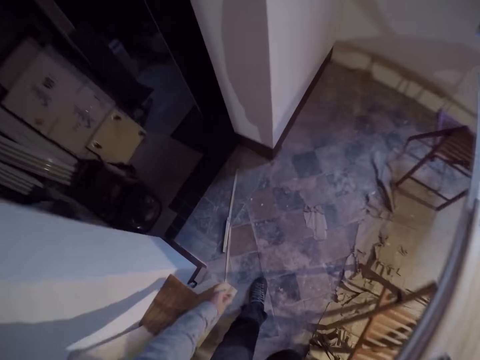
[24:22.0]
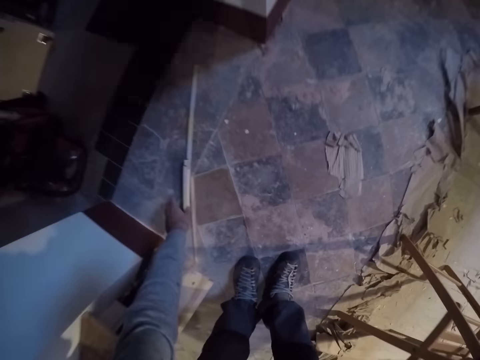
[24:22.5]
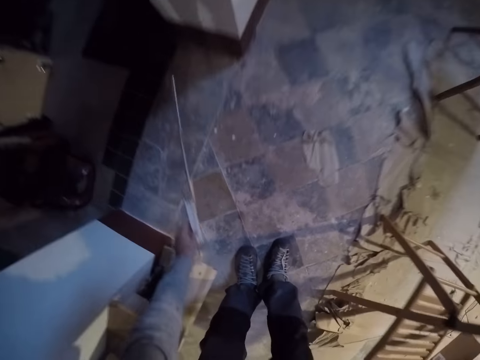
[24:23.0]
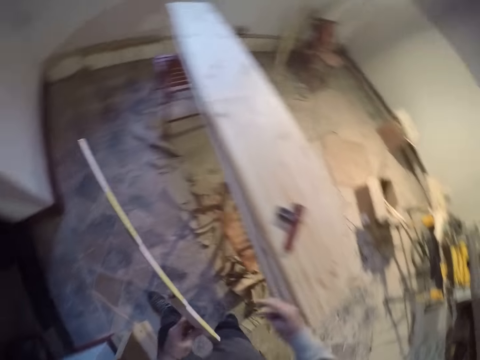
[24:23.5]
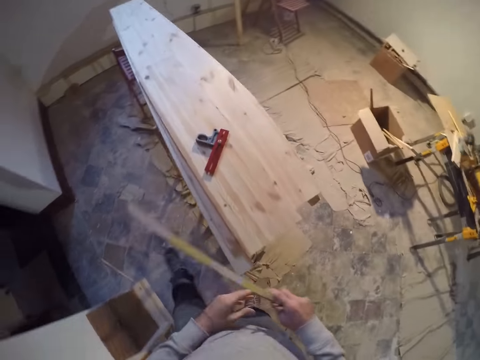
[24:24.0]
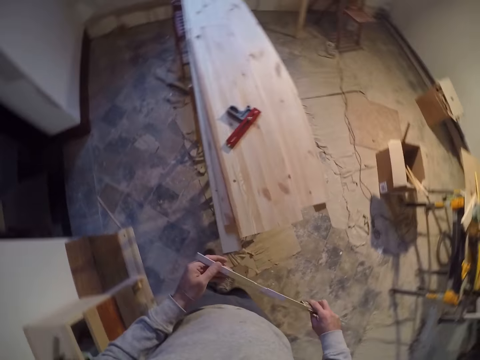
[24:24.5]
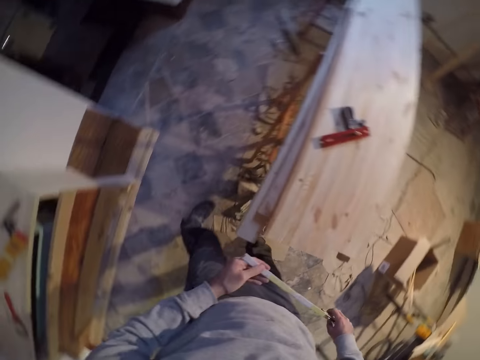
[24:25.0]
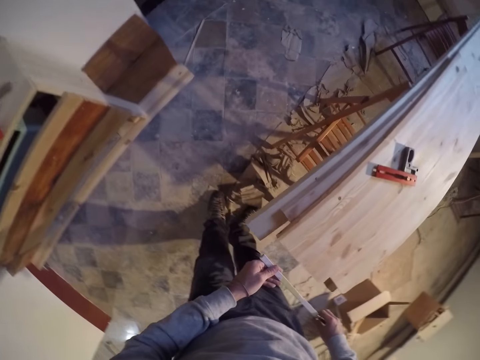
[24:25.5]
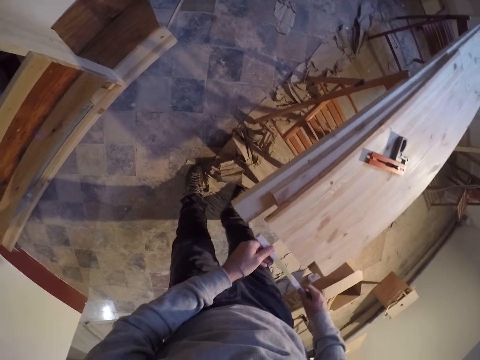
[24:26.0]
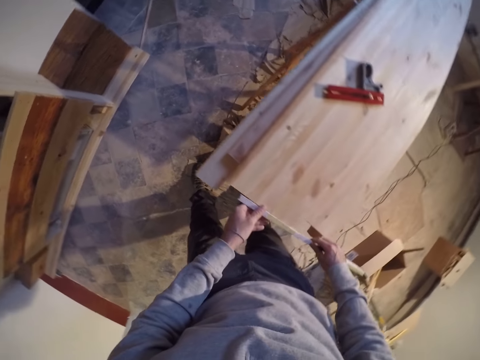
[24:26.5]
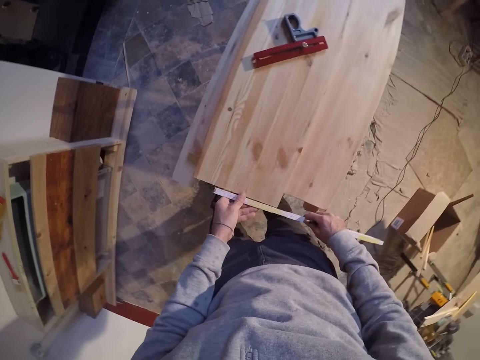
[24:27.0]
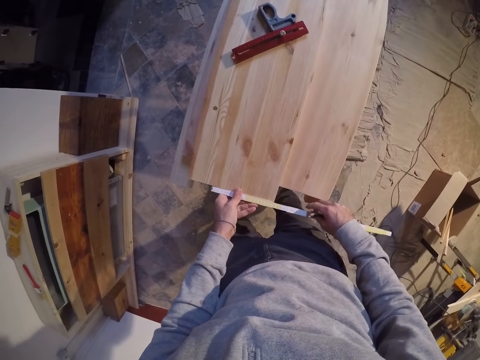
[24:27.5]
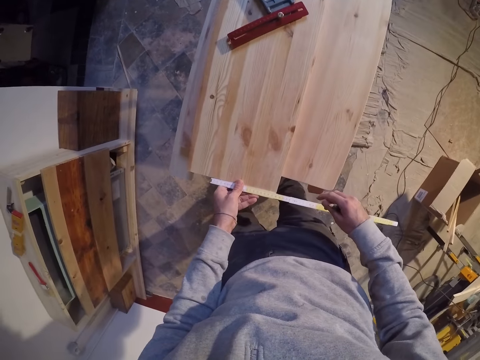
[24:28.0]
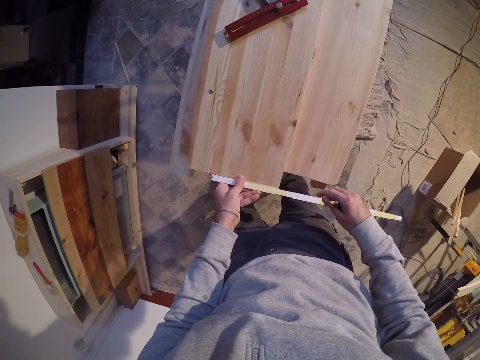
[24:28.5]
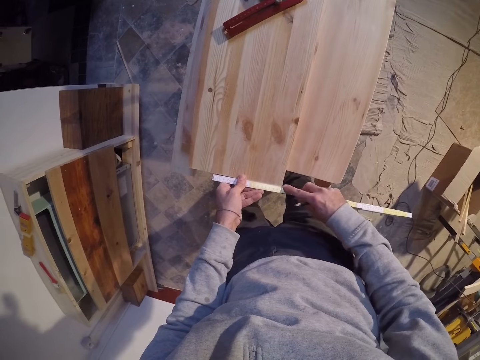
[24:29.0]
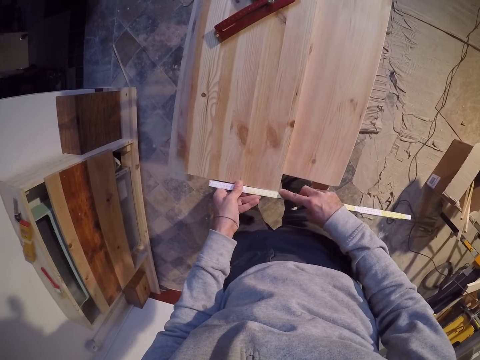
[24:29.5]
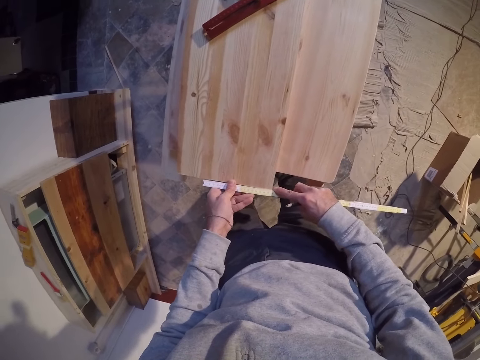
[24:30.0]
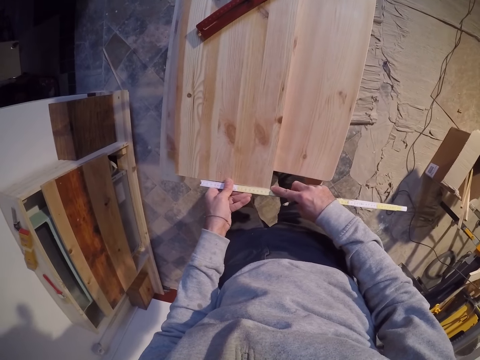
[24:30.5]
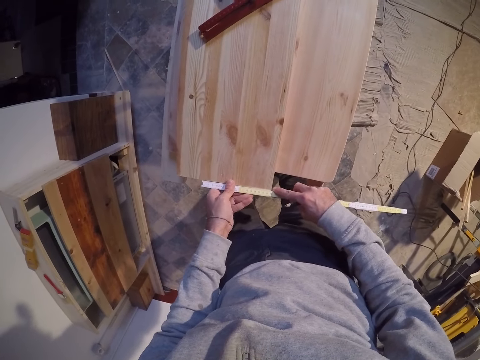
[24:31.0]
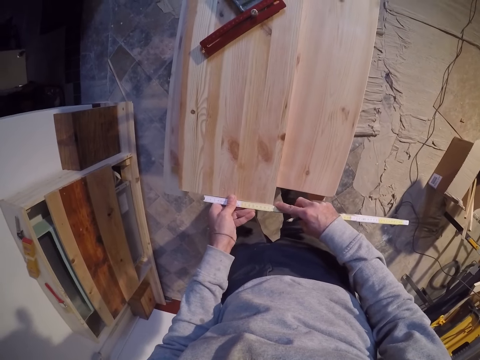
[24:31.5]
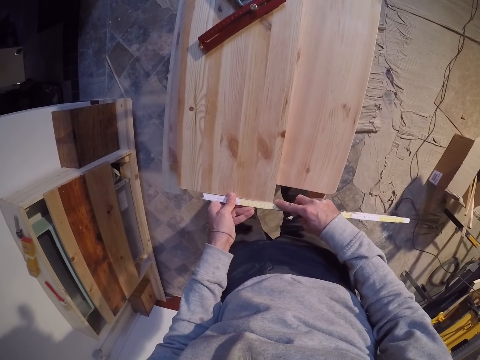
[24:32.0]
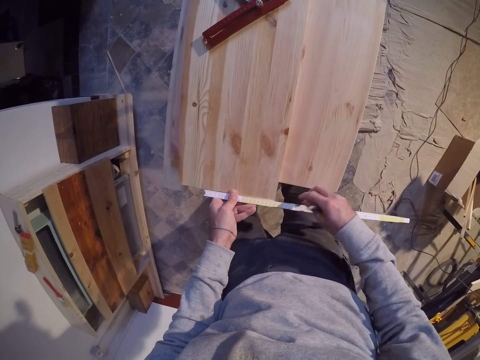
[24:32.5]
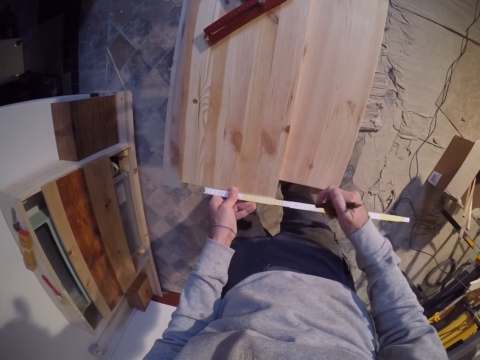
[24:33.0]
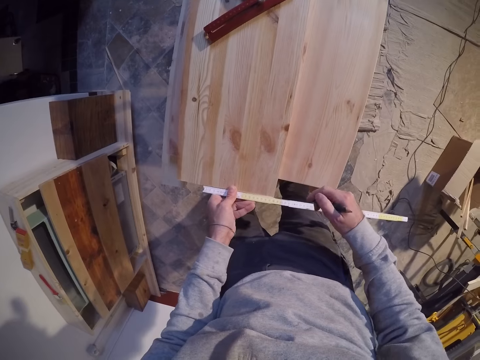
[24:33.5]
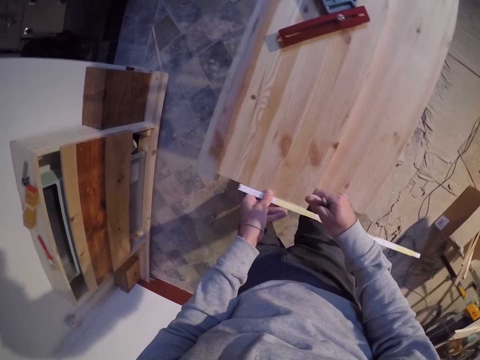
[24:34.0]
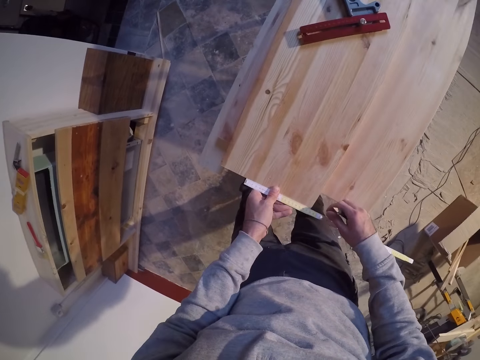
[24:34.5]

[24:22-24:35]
The camera wearer drops the combination square on the piece of wood on the wooden table with his right hand. He picks up the folding rule on the floor with his left hand. He passes the folding rule in his left hand to his right hand. He measures the piece of wood with the folding rule with both hands.

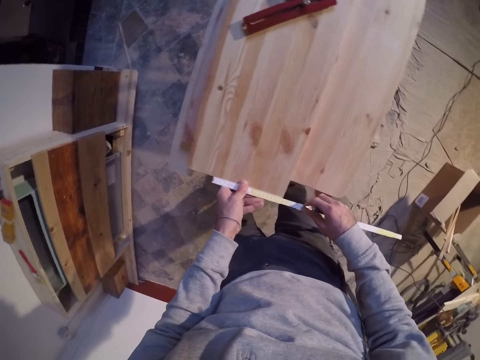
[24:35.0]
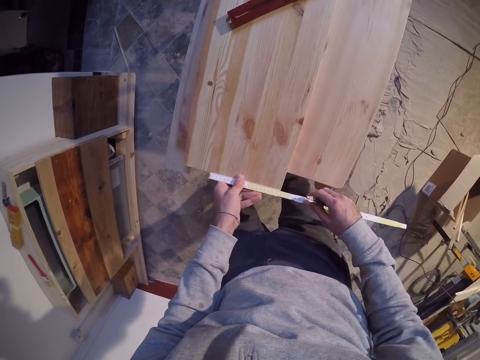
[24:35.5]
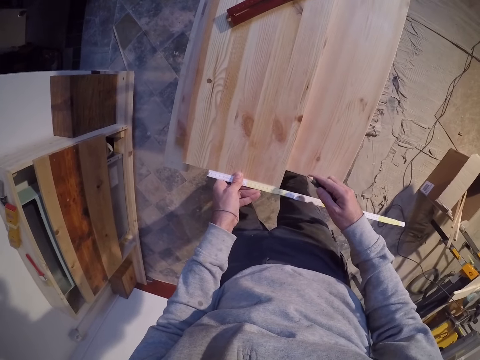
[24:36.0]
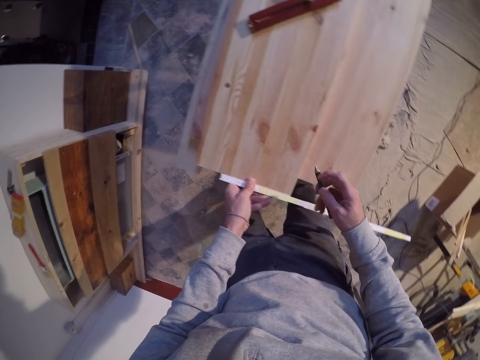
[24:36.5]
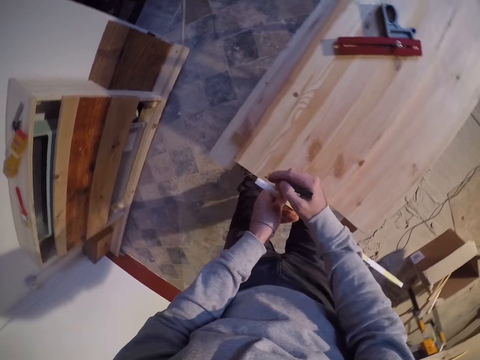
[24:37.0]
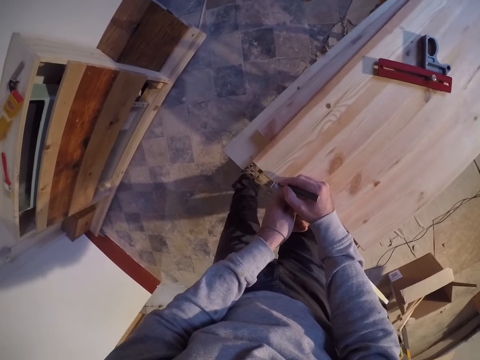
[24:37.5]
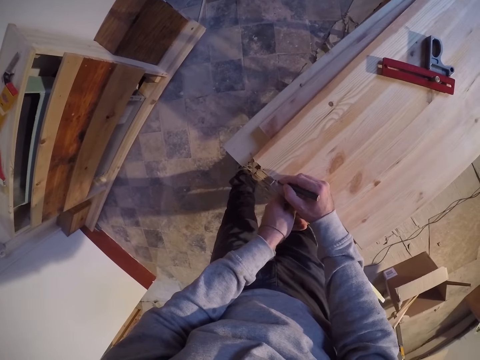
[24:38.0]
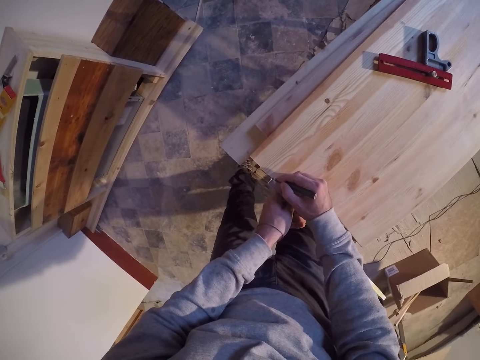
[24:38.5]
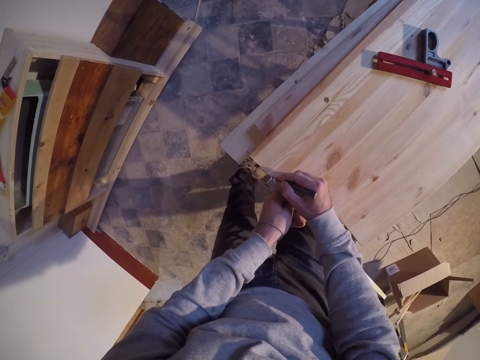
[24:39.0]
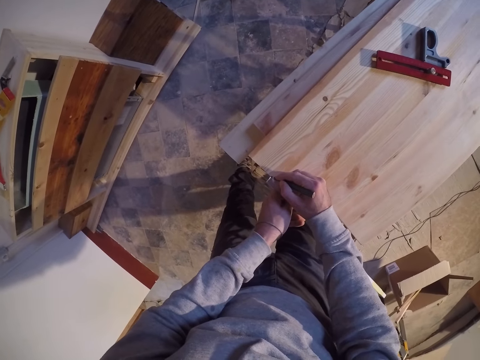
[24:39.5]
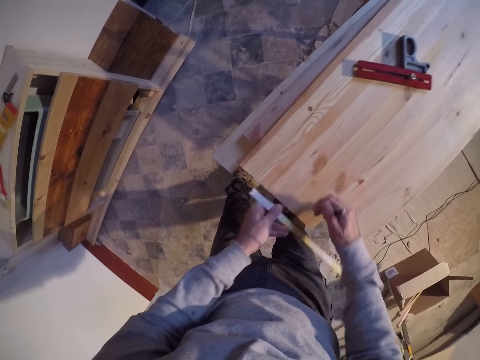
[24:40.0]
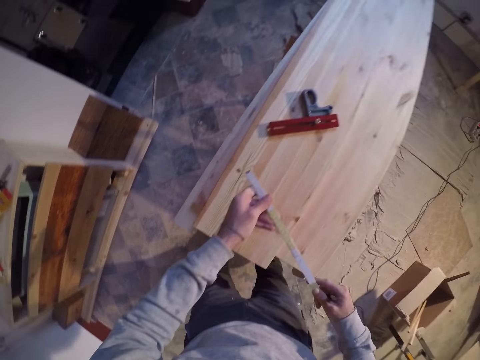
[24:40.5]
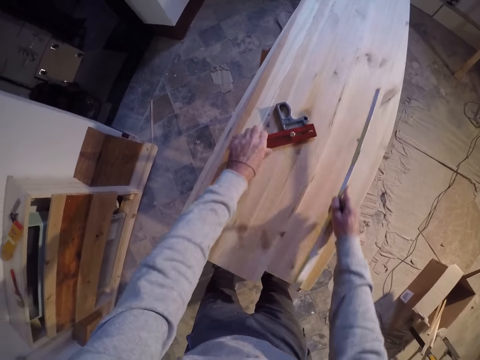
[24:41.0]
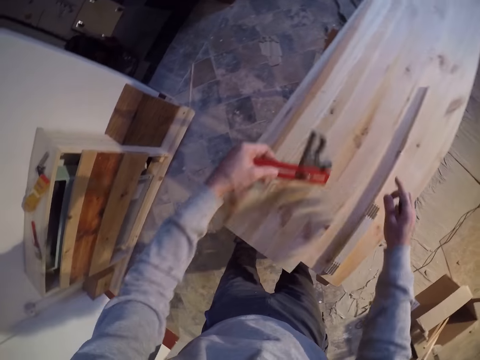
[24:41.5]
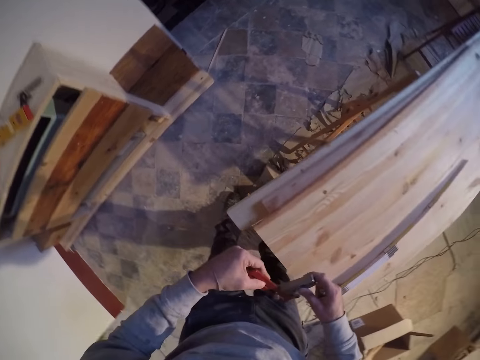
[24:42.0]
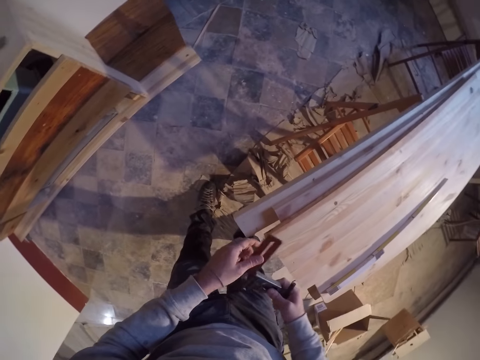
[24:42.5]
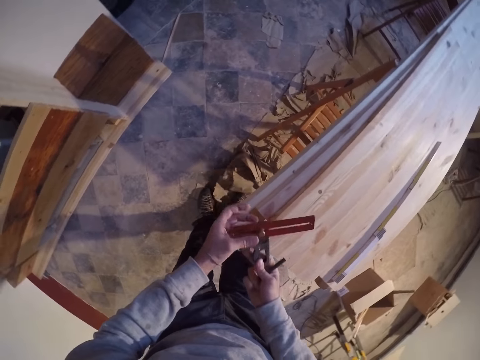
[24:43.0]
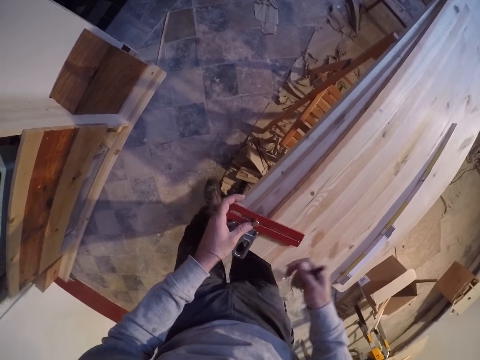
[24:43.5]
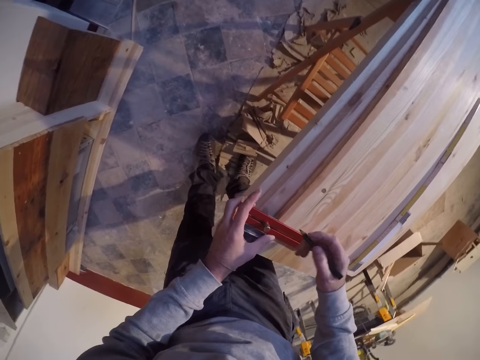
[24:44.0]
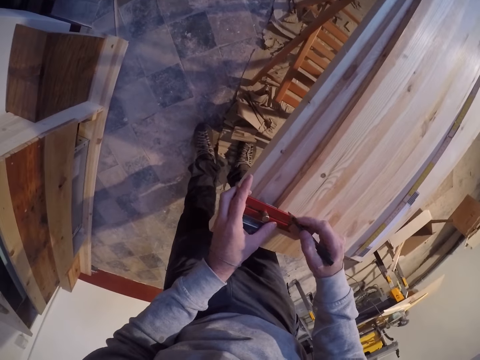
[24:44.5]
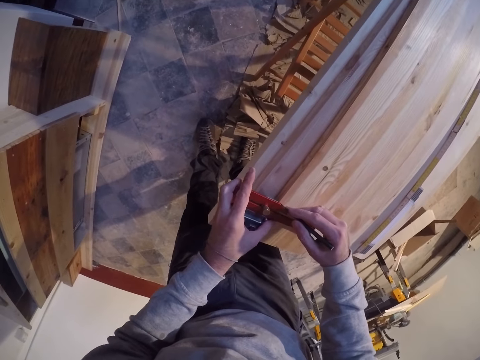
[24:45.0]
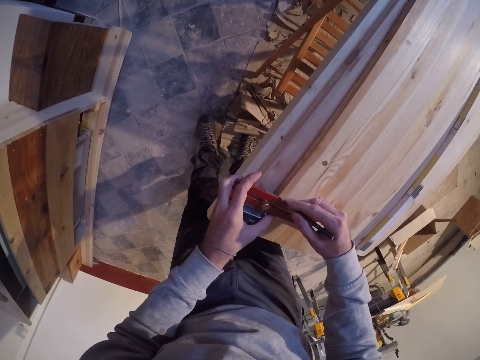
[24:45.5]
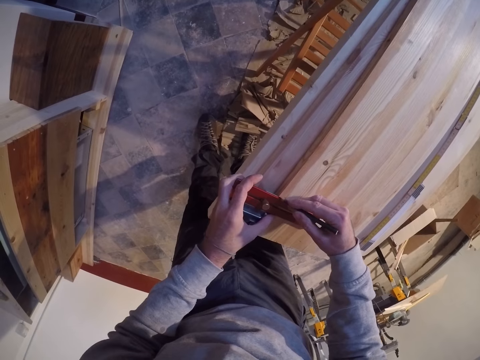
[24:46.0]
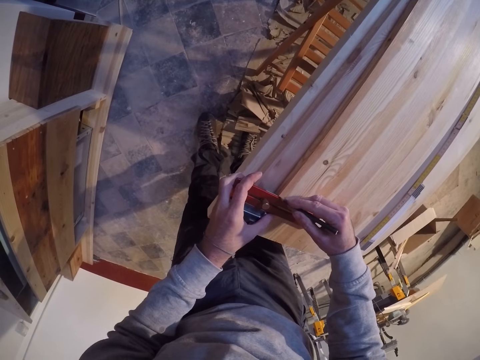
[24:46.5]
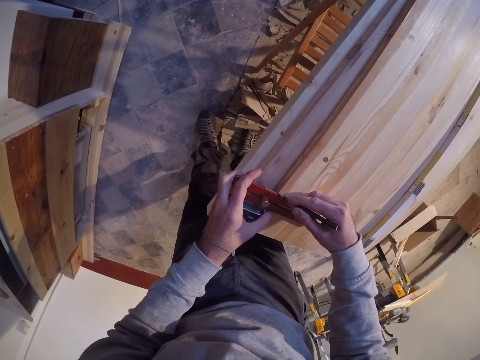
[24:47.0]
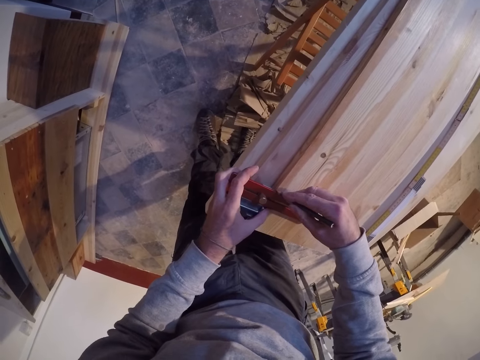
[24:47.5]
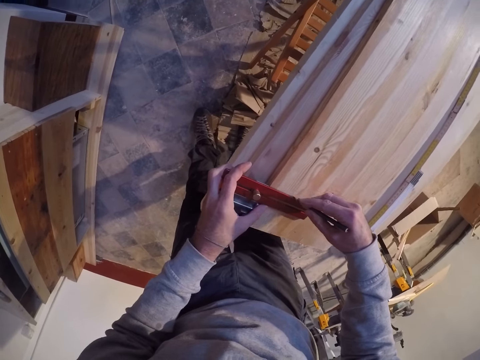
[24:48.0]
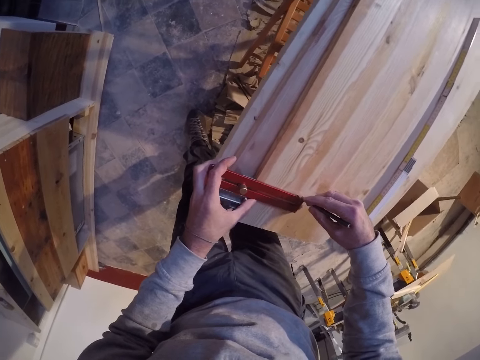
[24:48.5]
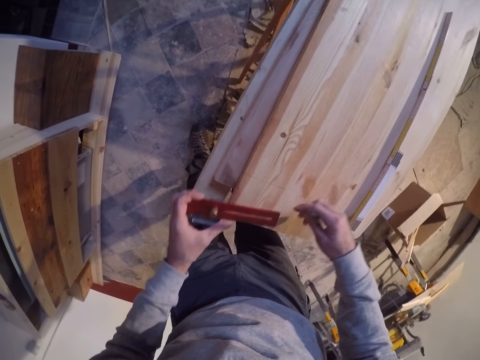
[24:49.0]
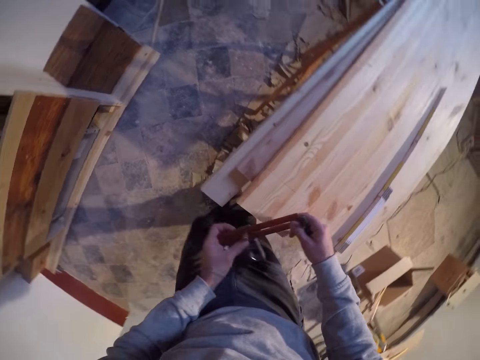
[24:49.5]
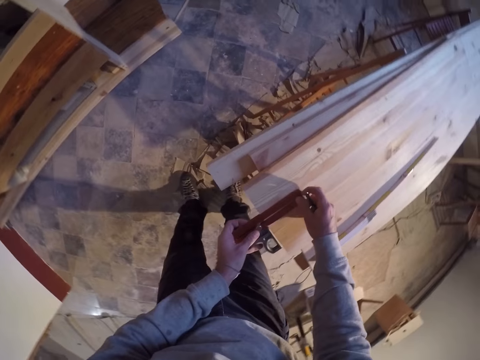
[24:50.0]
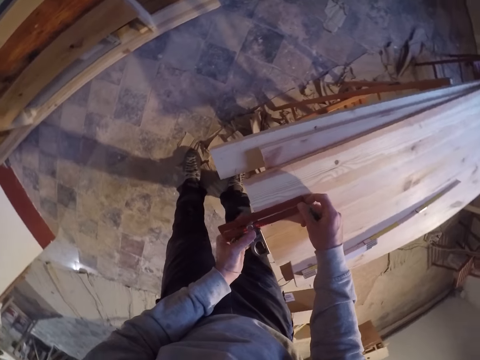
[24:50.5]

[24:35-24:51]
The camera wearer makes a mark on the piece of wood on the wooden table with the pencil in his right hand. He picks up the combination square on the piece of wood on the wooden table with his left hand. He drops the folding rule on the wooden table with his right hand. He makes a mark with the pencil in his right hand and the combination square on the piece of wood on the wooden table.
